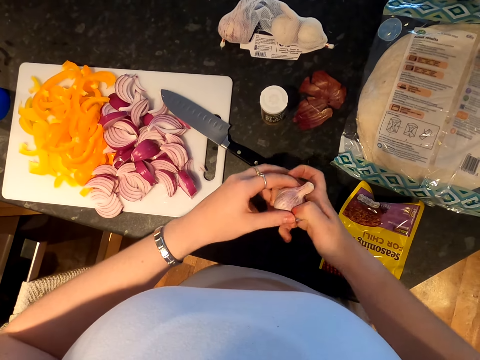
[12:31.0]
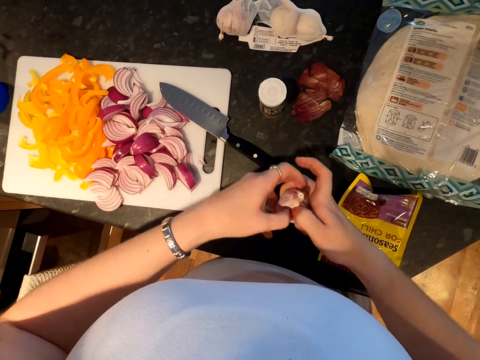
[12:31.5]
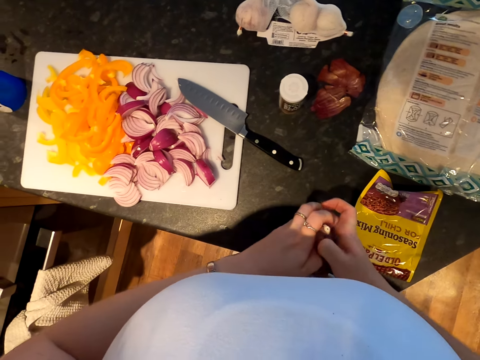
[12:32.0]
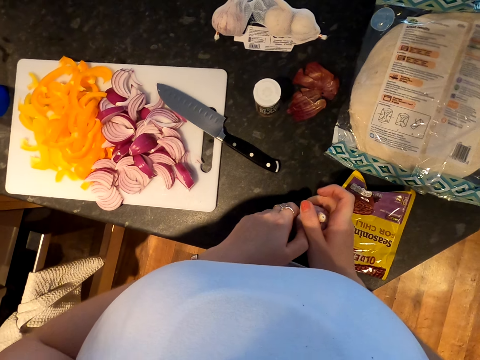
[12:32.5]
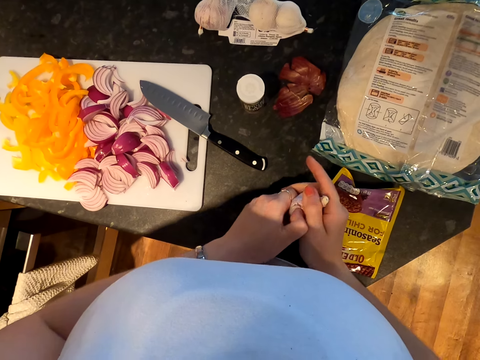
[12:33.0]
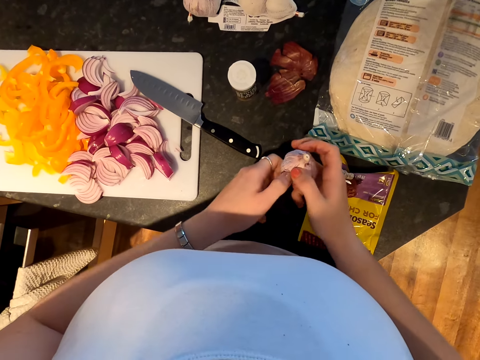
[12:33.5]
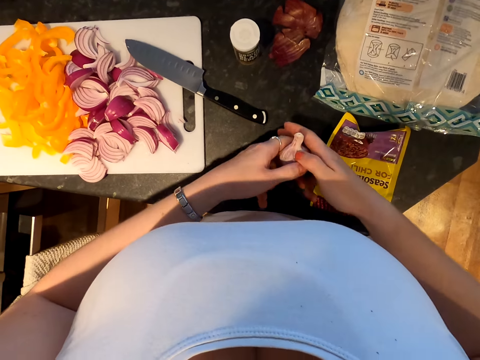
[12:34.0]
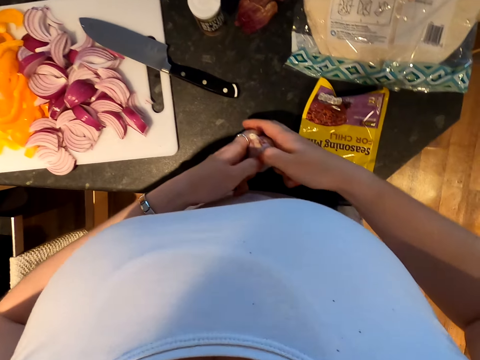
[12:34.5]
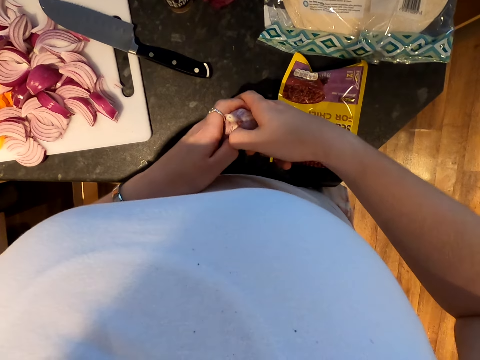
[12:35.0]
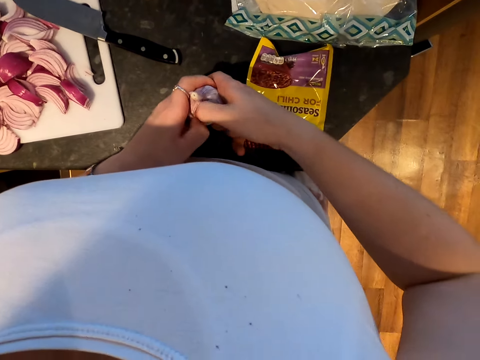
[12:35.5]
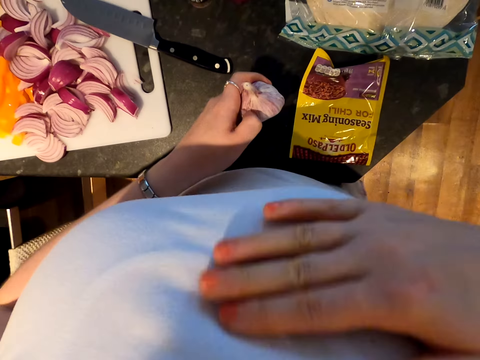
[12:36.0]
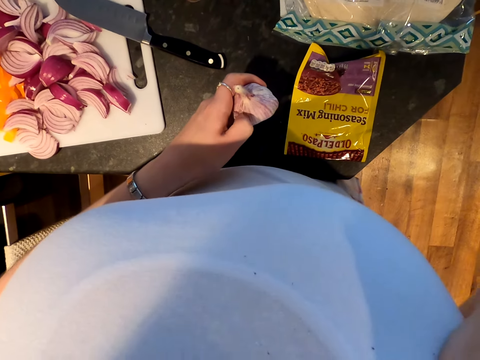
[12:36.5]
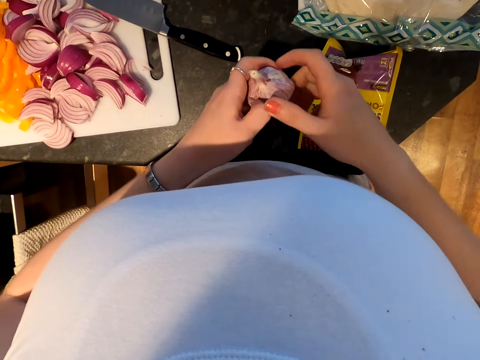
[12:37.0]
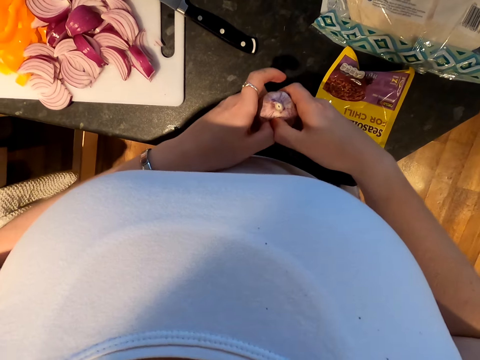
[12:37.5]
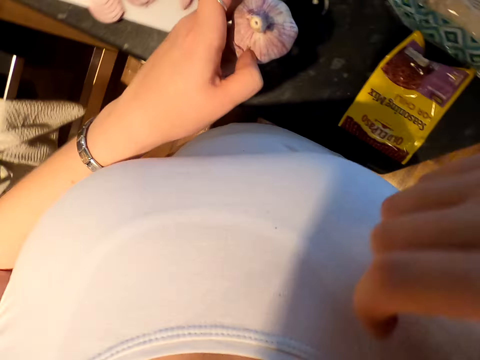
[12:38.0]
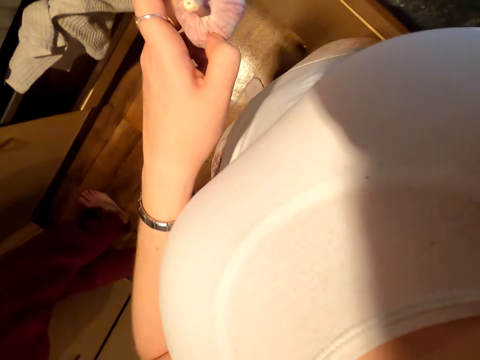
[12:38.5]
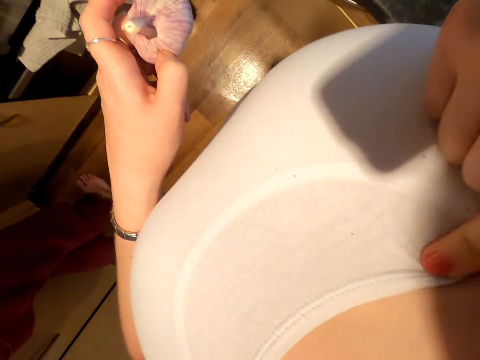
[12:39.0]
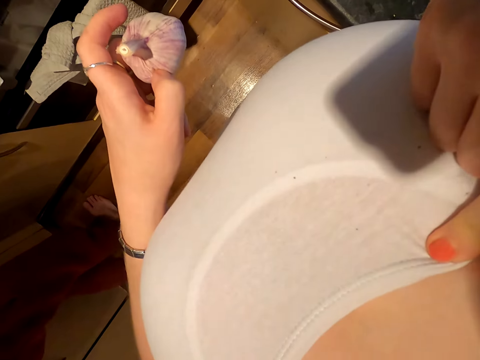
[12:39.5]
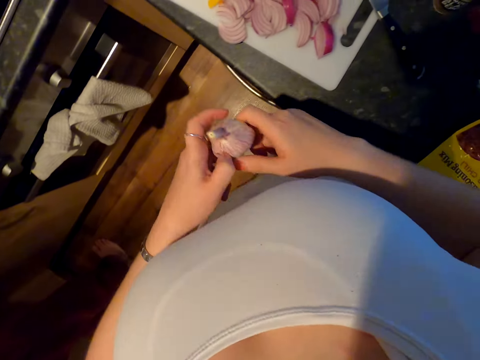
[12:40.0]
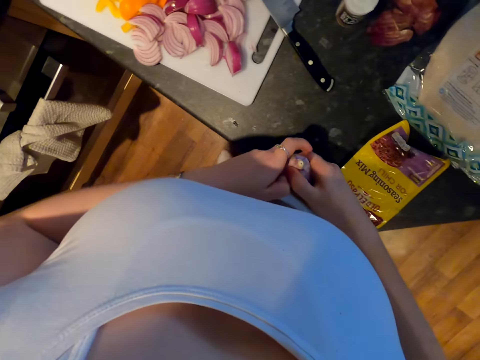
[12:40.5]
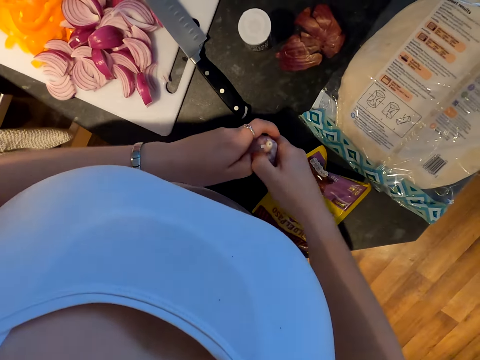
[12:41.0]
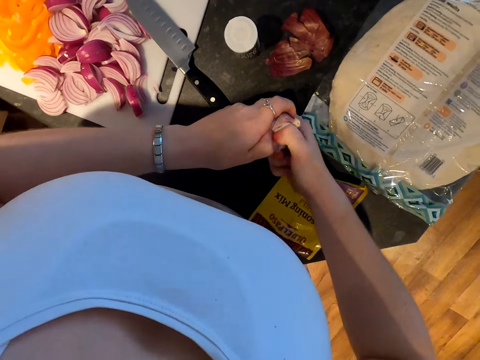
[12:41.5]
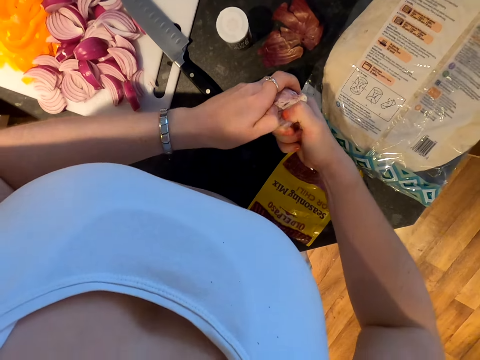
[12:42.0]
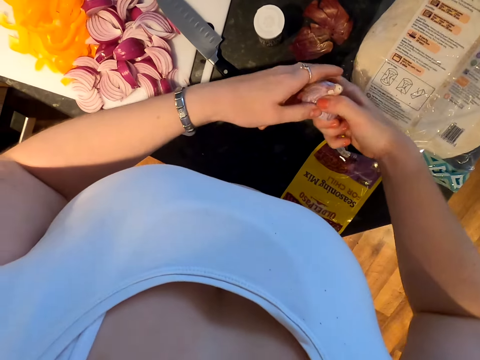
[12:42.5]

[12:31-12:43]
The camera wearer breaks the garlic. She moves her hand towards the face. She touches the garlic. She touches her top. She turns aside. She breaks the garlic.

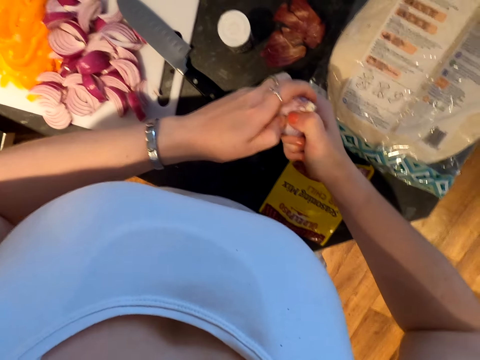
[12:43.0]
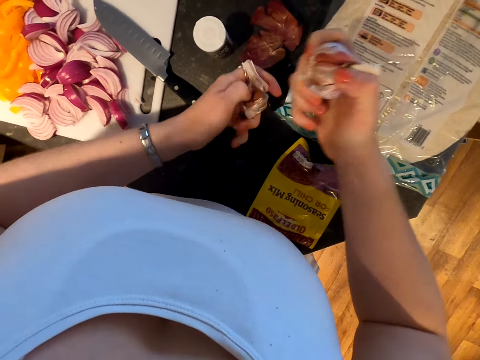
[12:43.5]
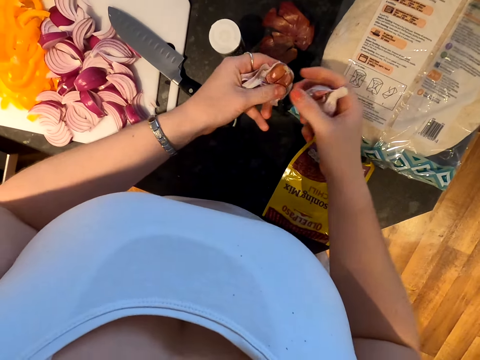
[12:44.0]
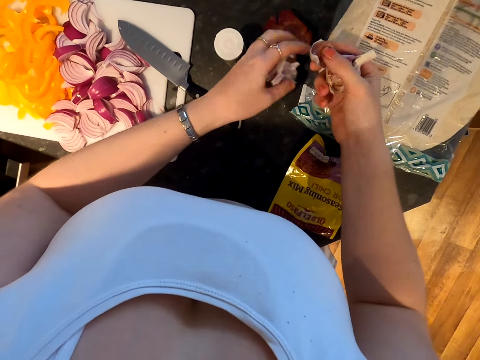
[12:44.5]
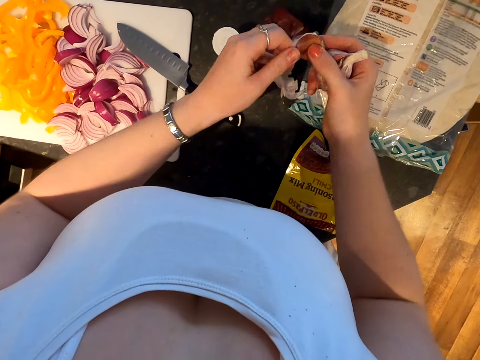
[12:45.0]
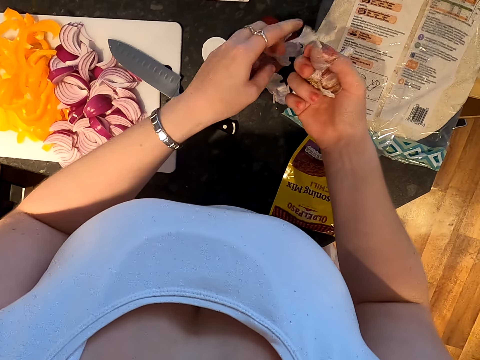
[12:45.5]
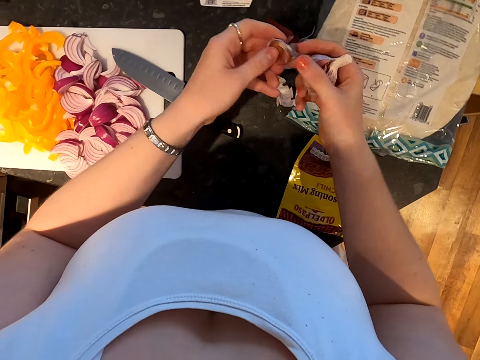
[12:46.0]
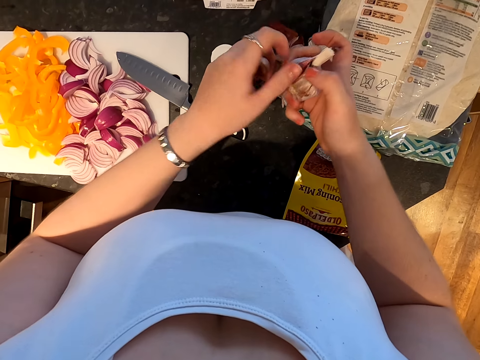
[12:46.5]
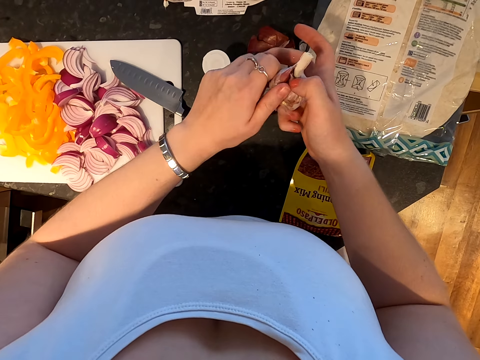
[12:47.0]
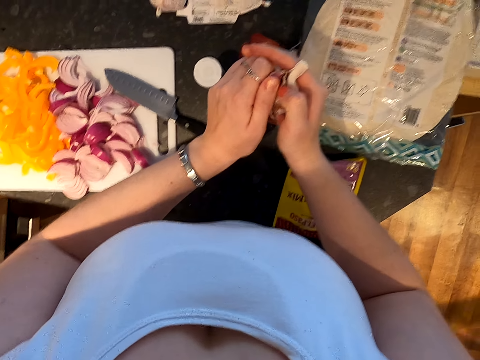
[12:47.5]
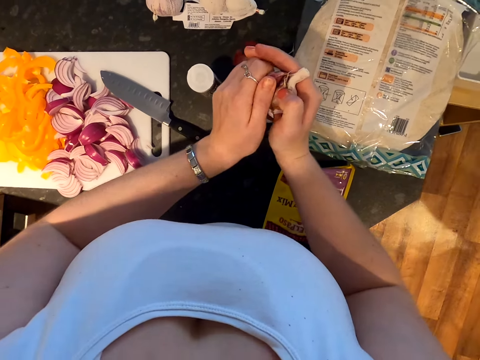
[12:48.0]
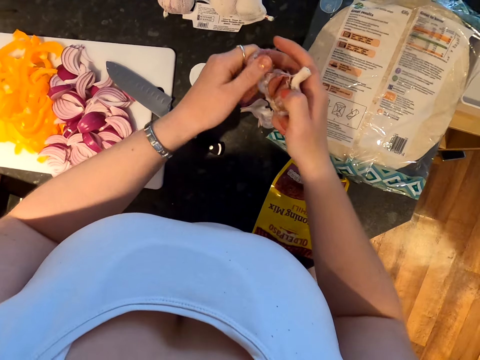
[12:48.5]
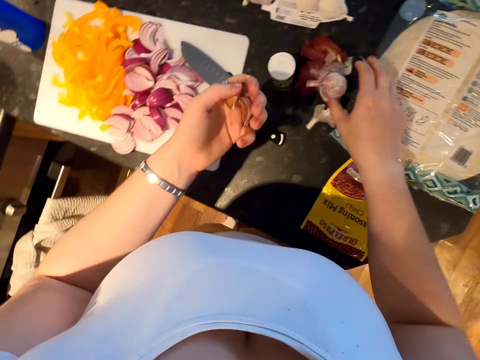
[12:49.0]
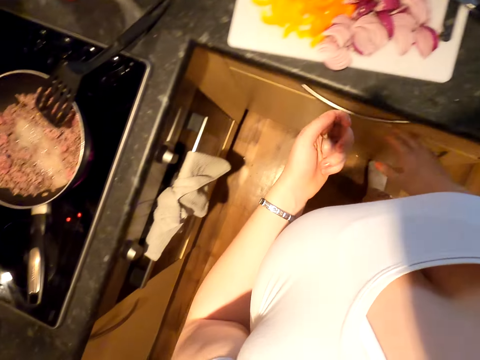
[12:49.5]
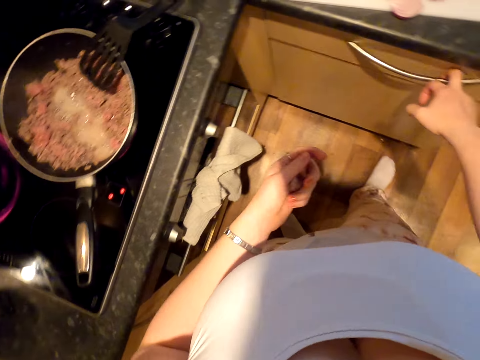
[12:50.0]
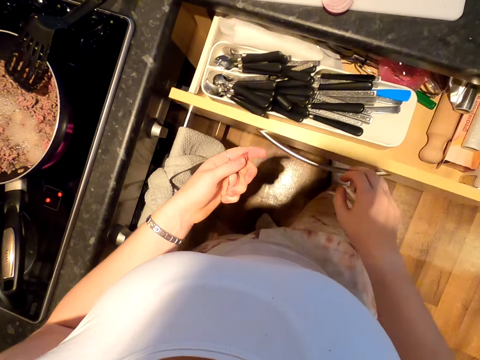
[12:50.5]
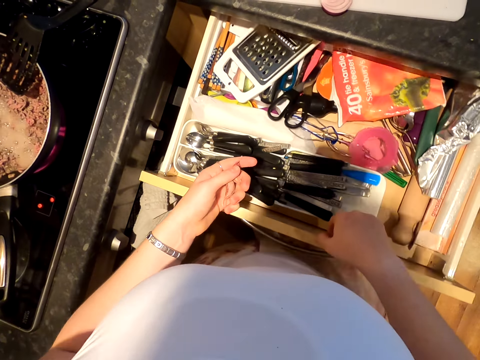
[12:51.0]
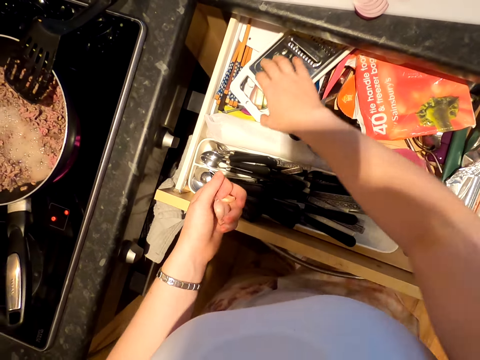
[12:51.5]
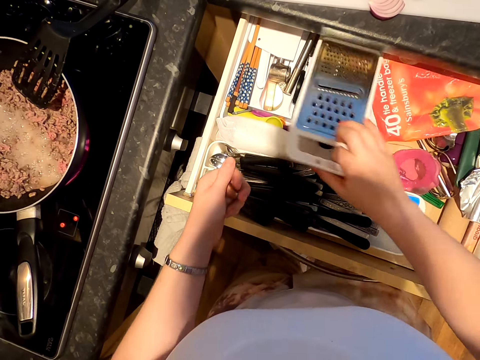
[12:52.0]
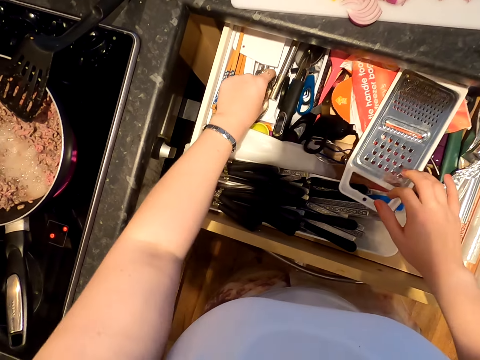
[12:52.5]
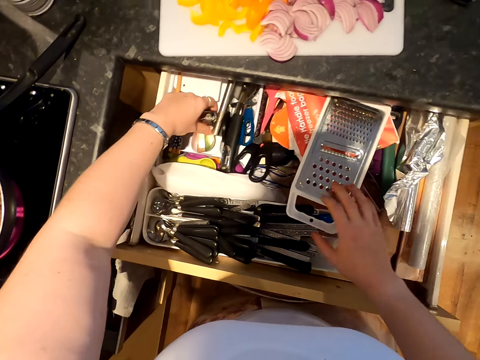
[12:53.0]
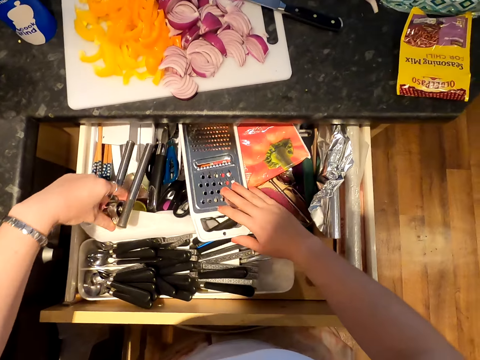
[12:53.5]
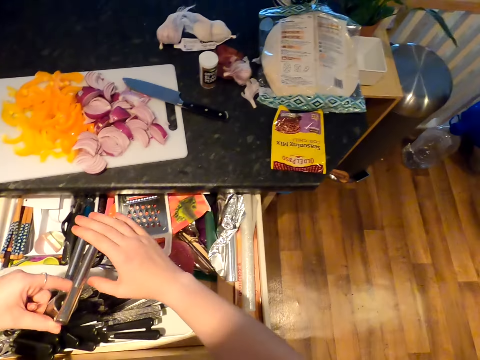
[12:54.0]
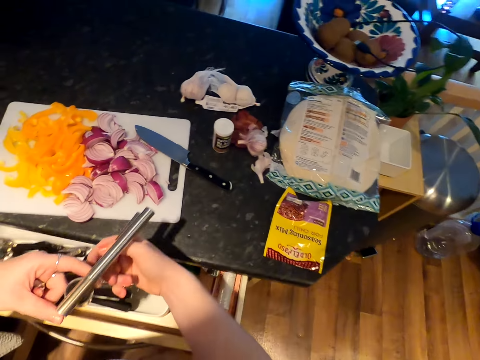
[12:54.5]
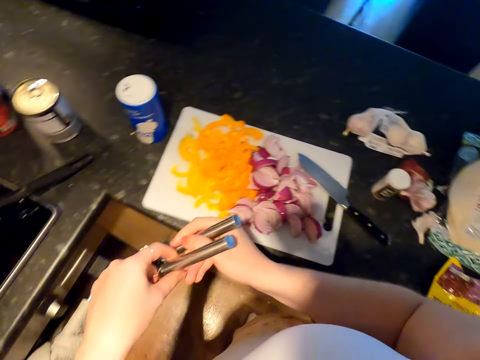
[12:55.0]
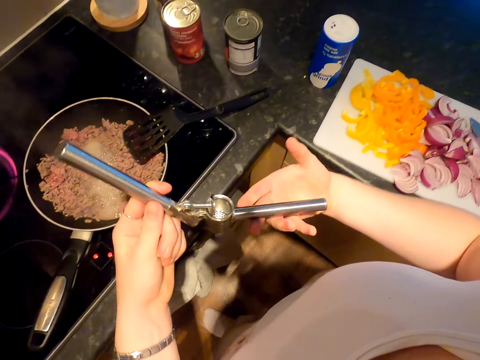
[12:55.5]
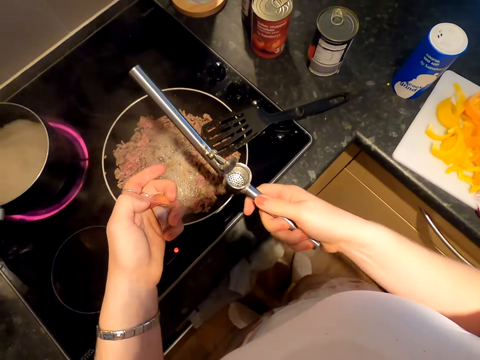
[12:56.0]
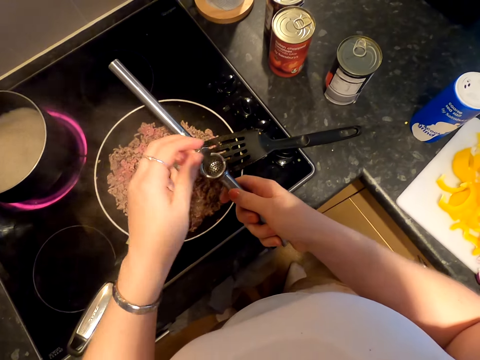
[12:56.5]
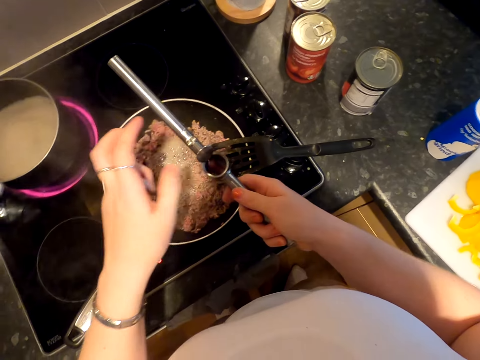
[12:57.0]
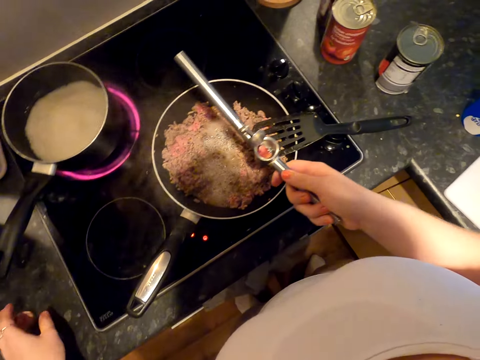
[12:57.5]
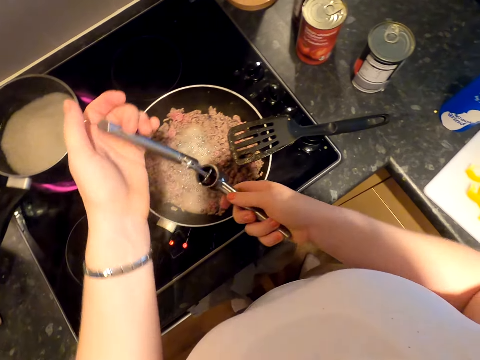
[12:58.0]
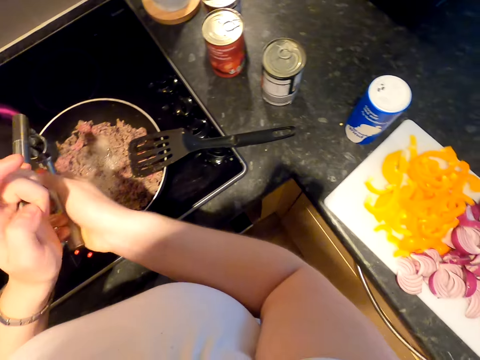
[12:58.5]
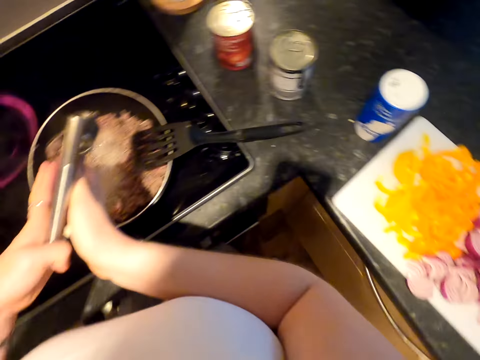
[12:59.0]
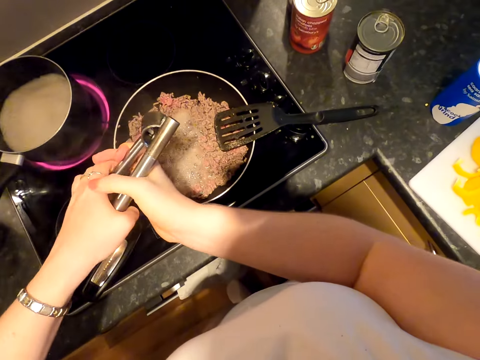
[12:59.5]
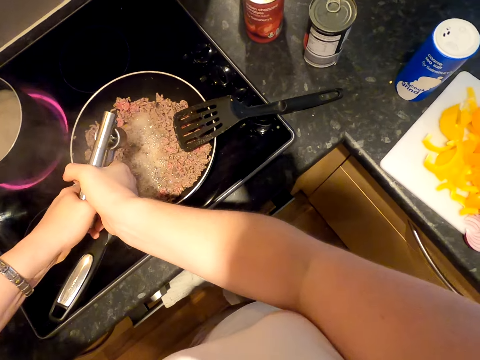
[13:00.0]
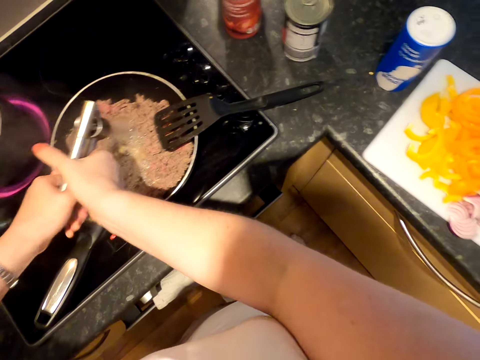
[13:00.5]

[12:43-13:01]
The camera wearer peels off the garlic. They drop the garlic skin. They drop the garlic skin again. They hold the garlic. They break the garlic. They drop the garlic. They open the cabinet drawer. They move the grater. They pick up the garlic crusher or garlic squeezer. They hold the garlic crusher with the other hand. They close the cabinet drawer. They open the garlic crusher. They put the garlic in the garlic crusher. They drop the garlic. They close the garlic crusher. They crush the garlic.
